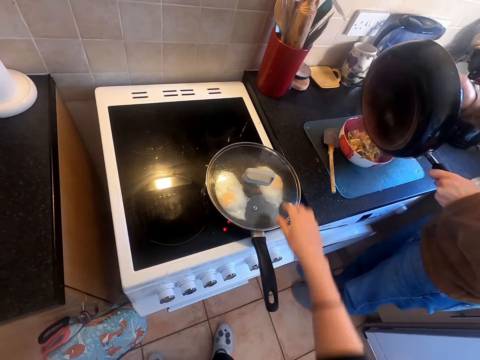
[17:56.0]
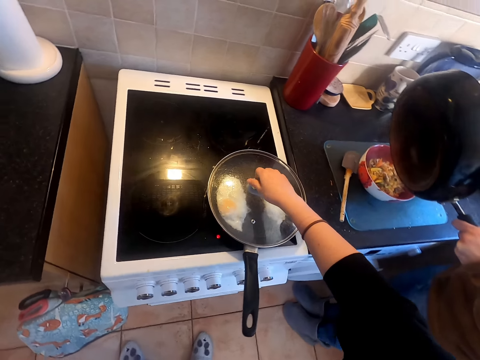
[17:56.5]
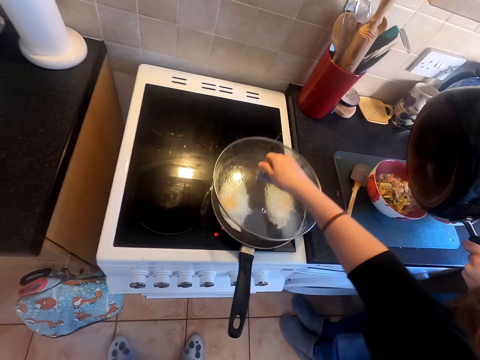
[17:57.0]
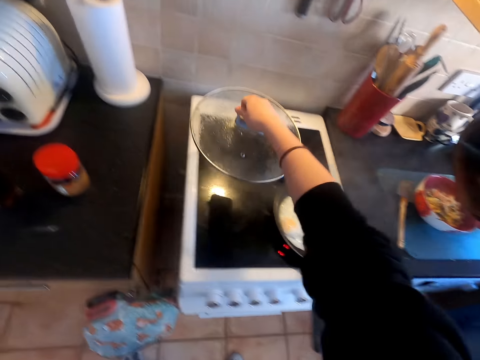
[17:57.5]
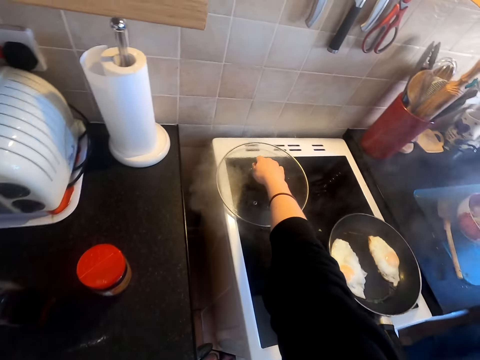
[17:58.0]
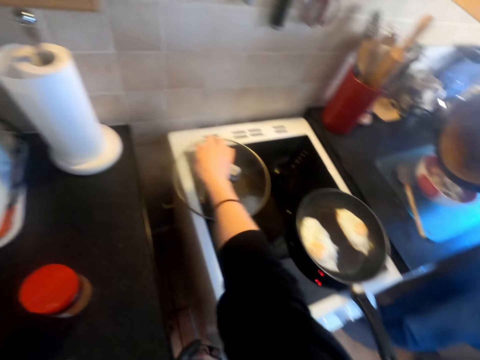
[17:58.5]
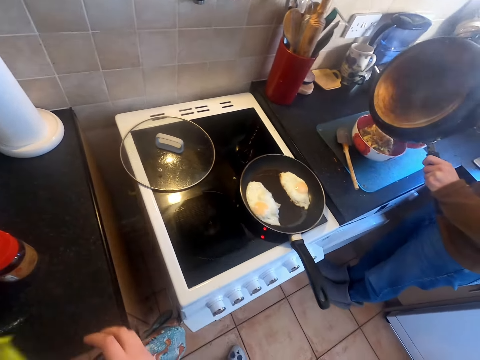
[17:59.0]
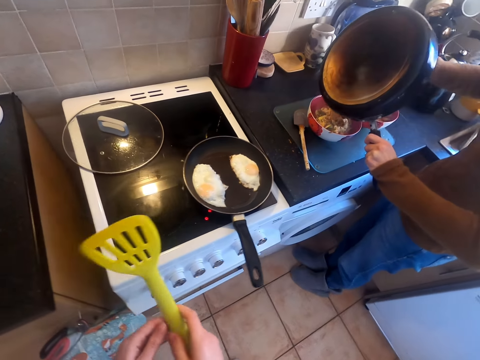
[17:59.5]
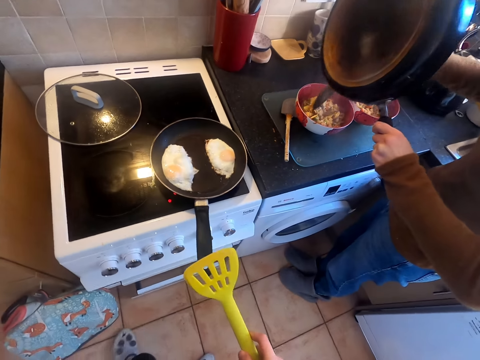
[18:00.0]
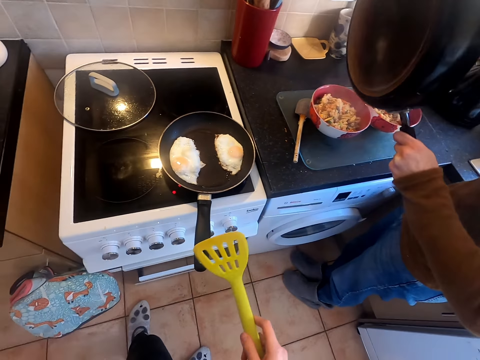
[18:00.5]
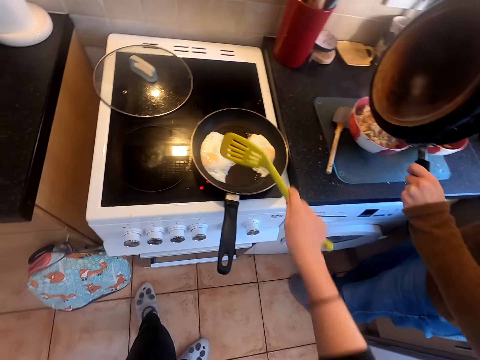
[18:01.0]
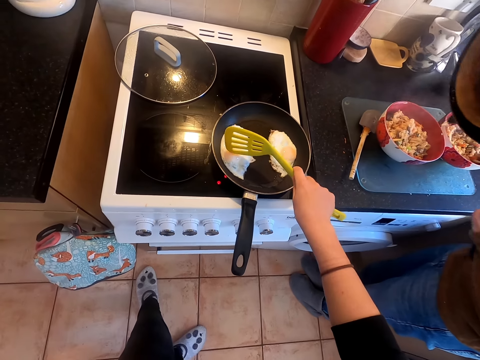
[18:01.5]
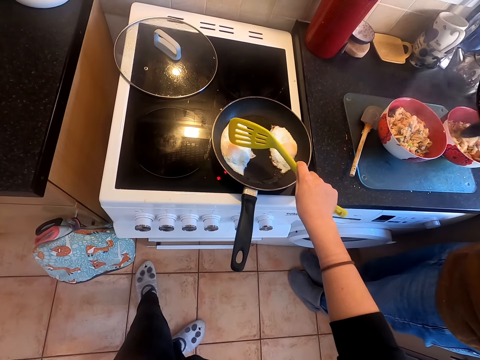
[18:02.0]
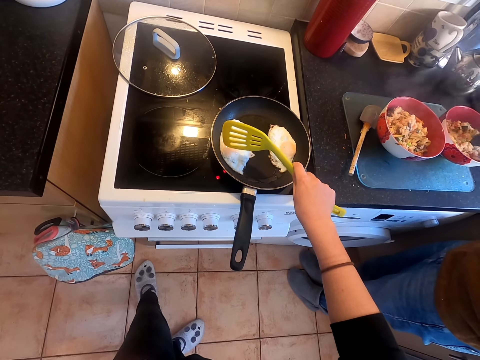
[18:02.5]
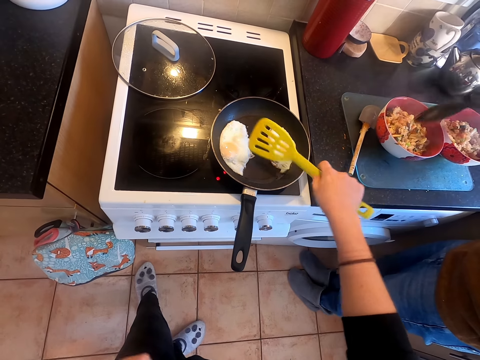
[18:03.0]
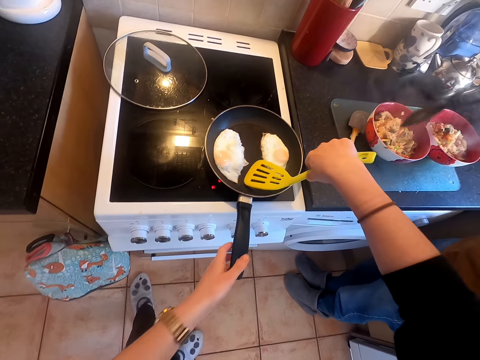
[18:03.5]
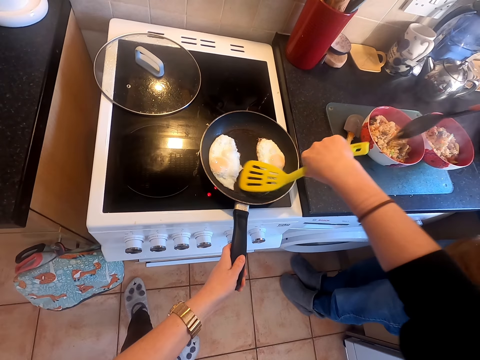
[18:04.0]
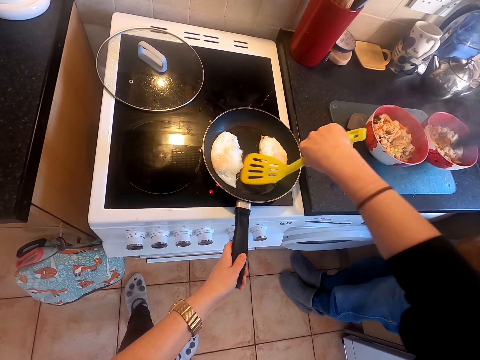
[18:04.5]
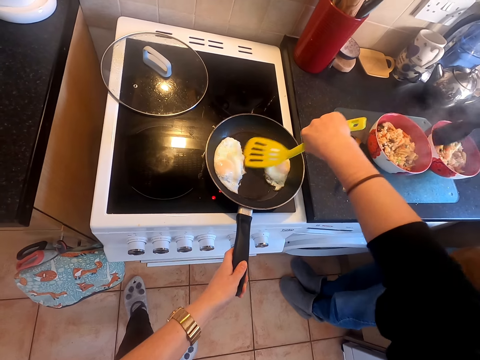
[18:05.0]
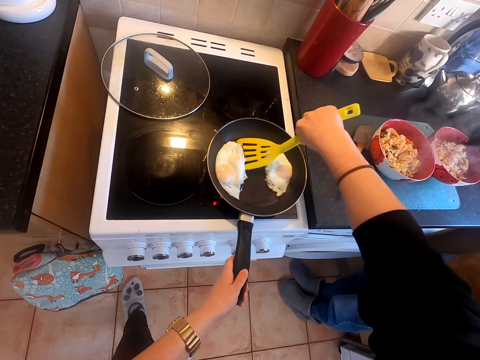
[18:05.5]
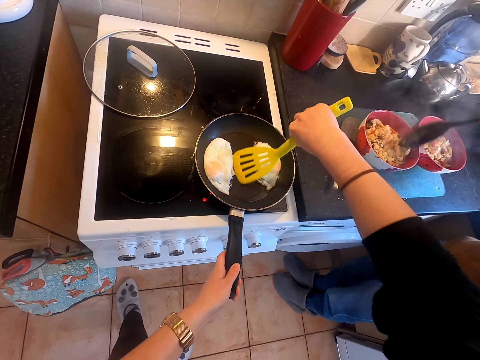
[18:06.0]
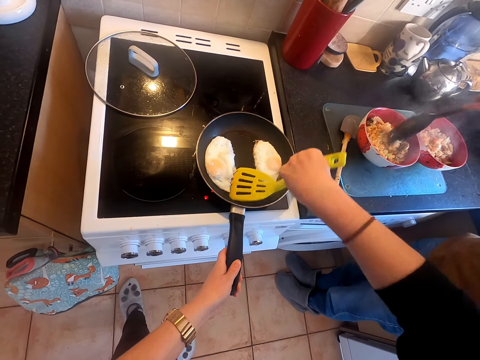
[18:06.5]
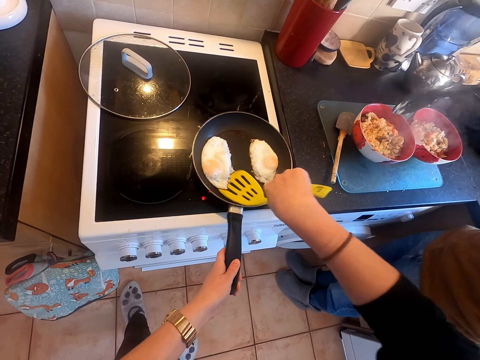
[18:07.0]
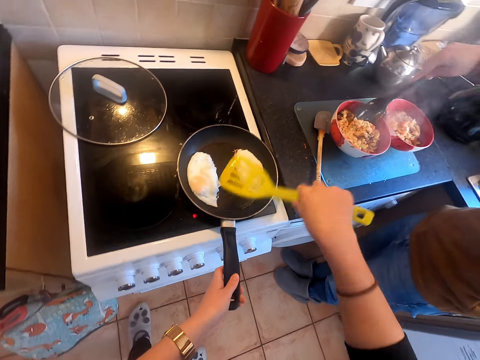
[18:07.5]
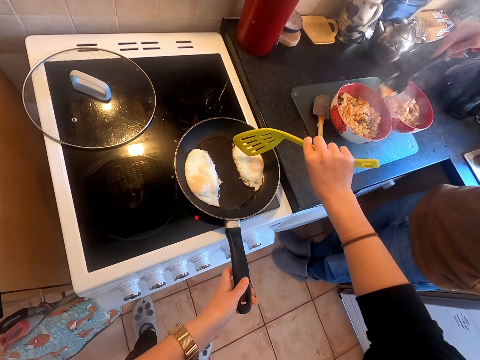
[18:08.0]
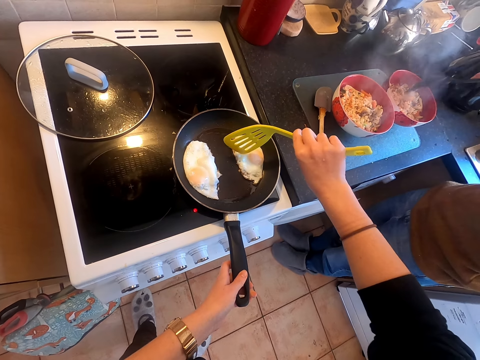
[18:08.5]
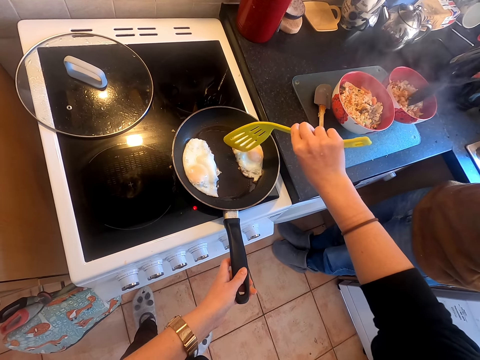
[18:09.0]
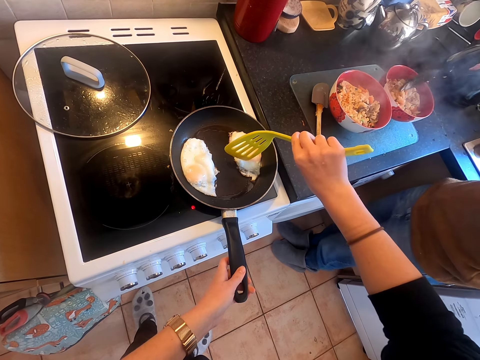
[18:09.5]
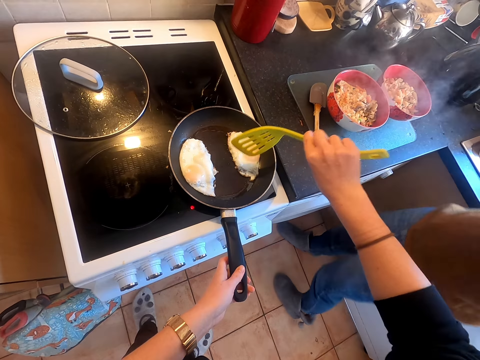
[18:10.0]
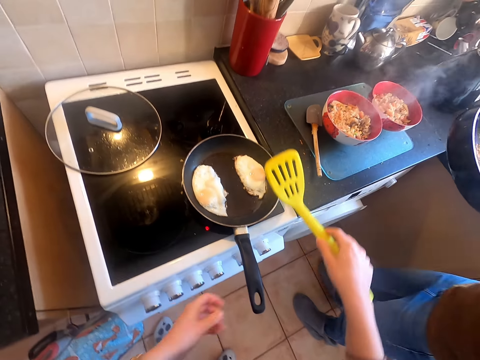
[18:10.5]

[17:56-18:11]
The camera wearer opens the cooking pan. They lift the lid. They put the cooking pan lid on the cooker top. They press the eggs in a frying pan. They touch the food with the spatula. They hold the cooking pan handle and move the food with the spatula.

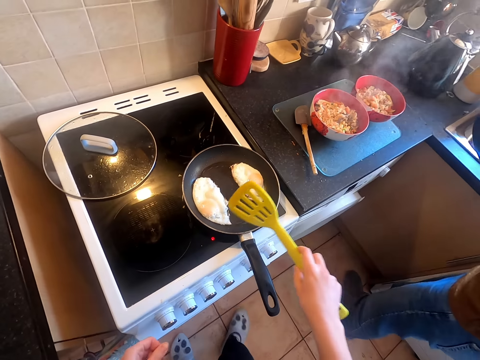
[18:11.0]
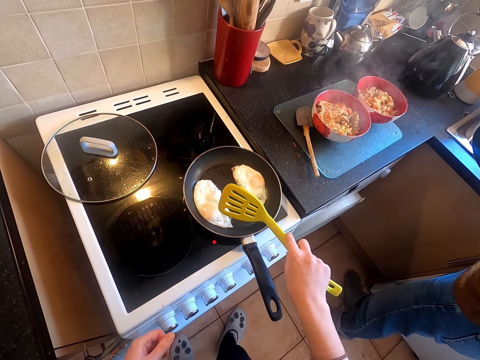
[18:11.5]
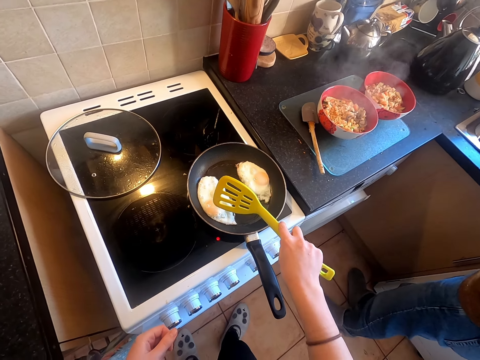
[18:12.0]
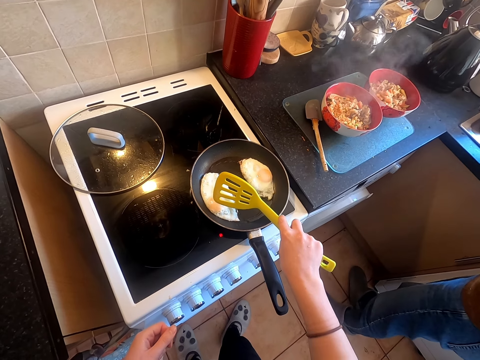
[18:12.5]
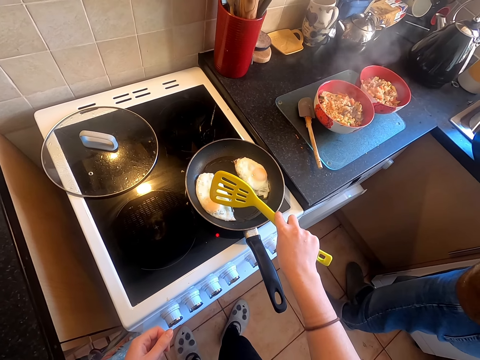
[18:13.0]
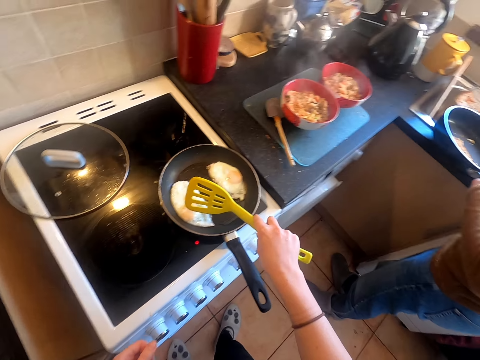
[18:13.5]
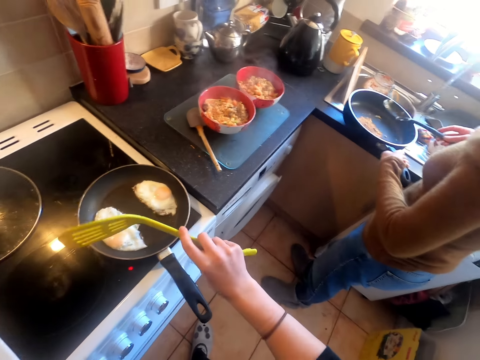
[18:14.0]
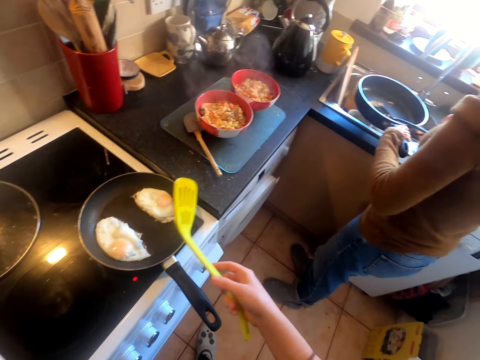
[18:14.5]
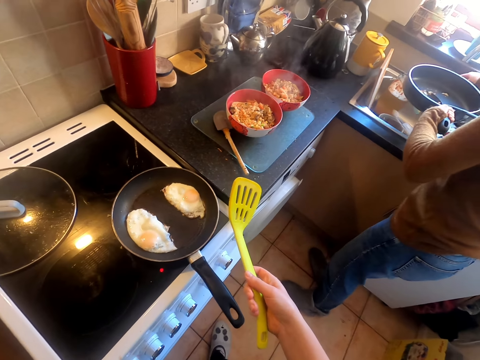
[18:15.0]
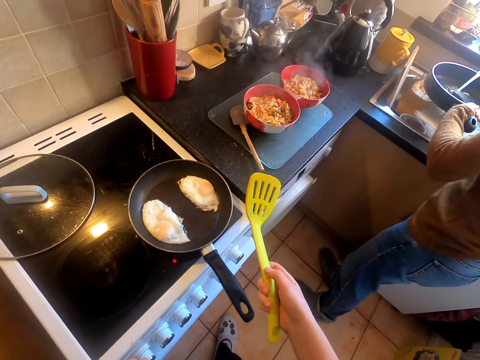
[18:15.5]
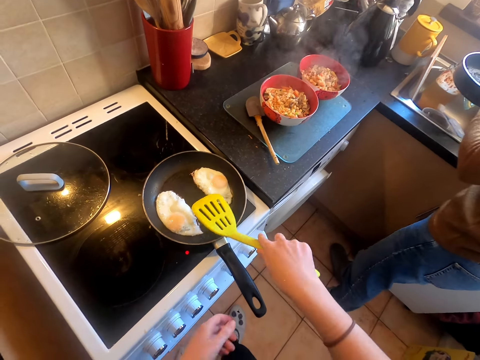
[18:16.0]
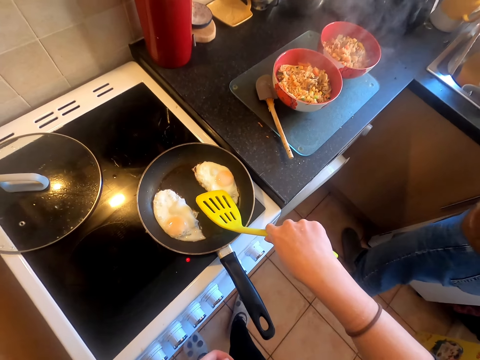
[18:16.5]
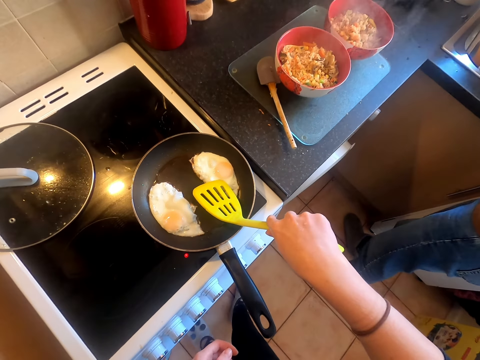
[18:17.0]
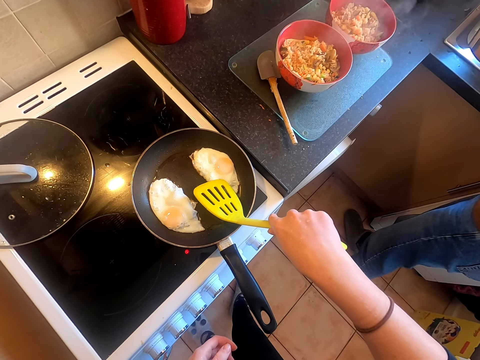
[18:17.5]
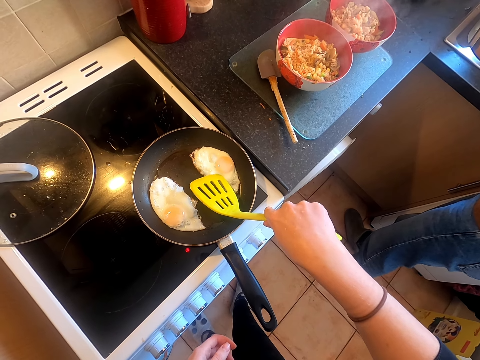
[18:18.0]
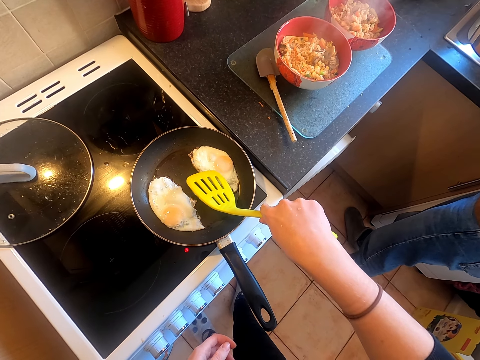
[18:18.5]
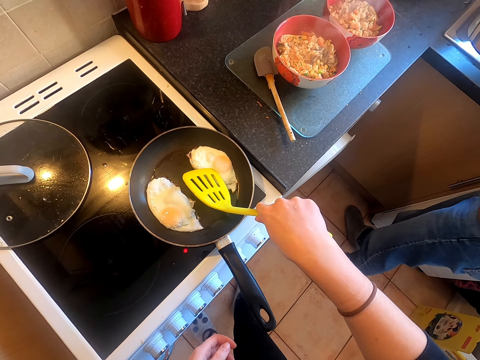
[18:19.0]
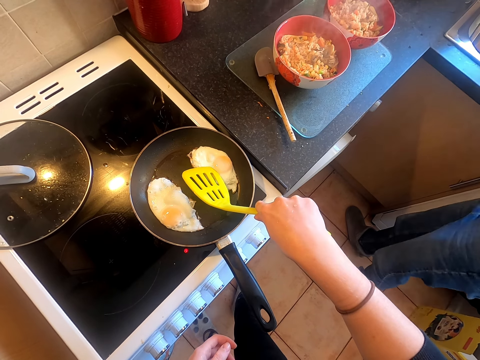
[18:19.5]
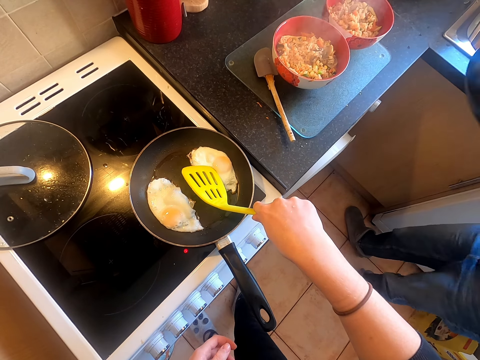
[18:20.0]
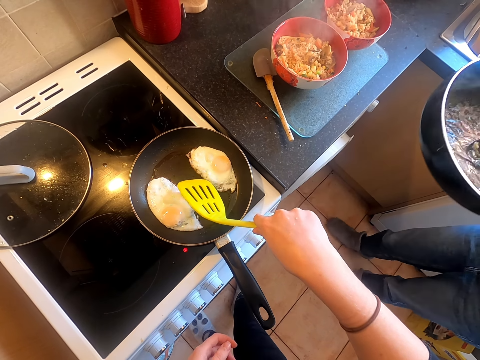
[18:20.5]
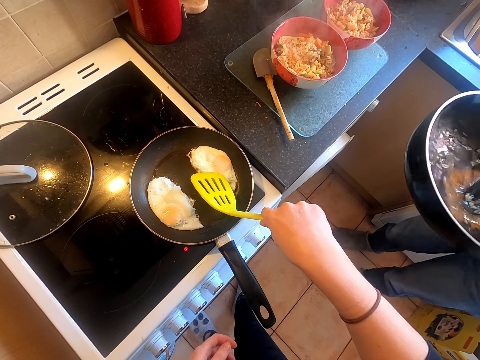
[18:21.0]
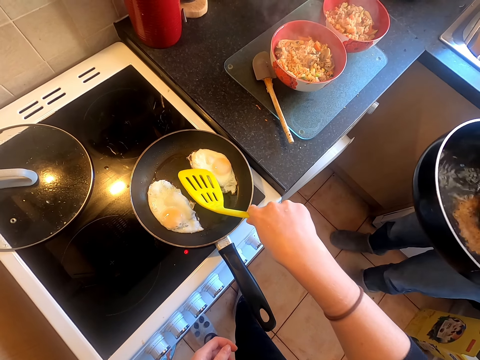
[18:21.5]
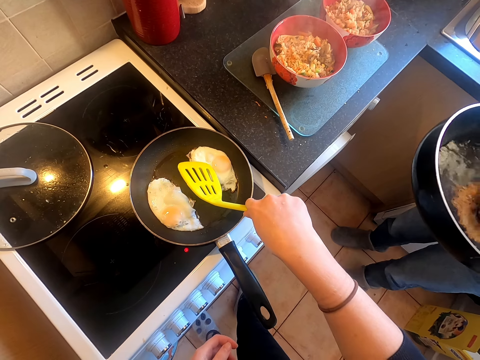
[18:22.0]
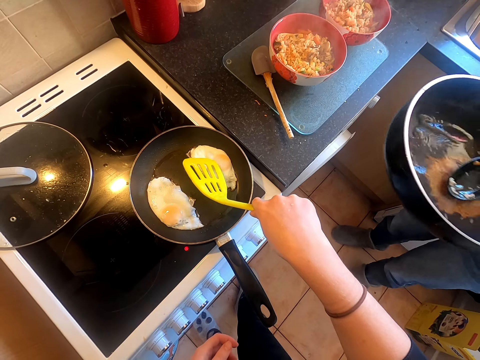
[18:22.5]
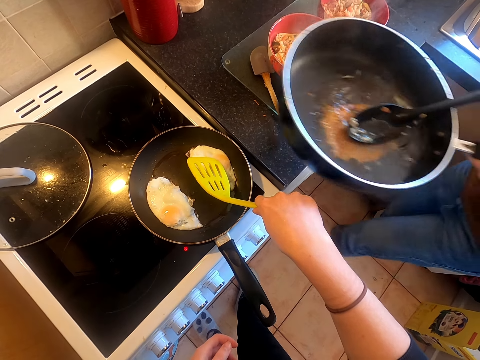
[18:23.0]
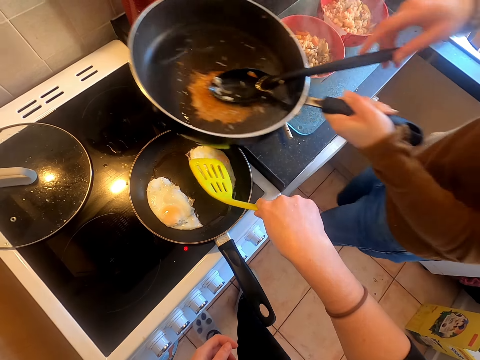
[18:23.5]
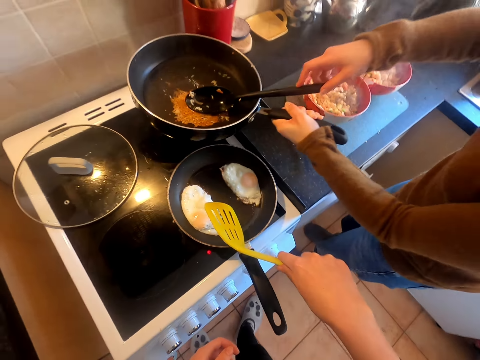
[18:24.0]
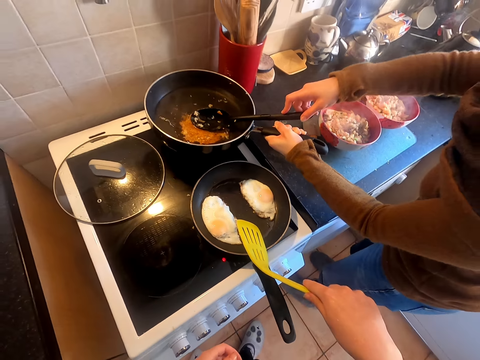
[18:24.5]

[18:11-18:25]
A lady puts the spoon in the pan. She opens the water tap. The camera wearer looks at the pan. They move the egg with the spoon. The lady puts the pan down. She stirs water in the pan.
